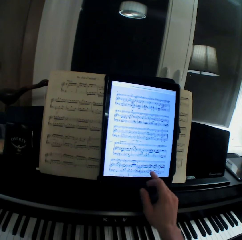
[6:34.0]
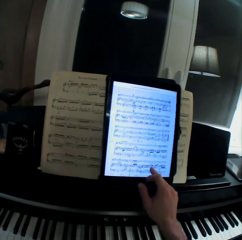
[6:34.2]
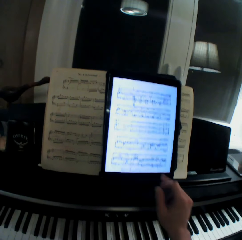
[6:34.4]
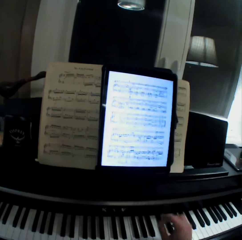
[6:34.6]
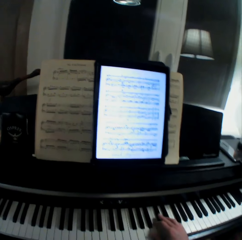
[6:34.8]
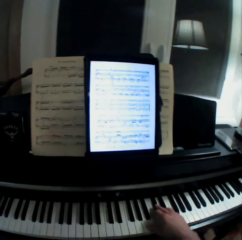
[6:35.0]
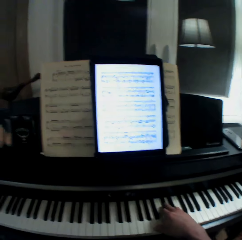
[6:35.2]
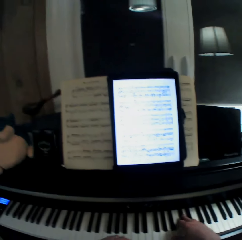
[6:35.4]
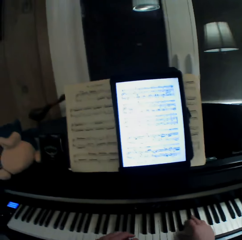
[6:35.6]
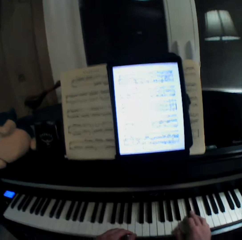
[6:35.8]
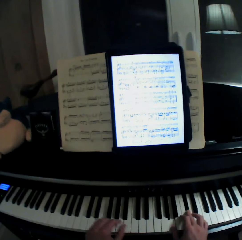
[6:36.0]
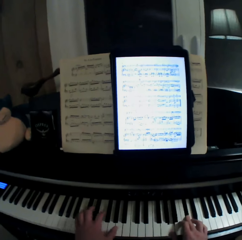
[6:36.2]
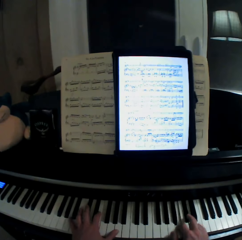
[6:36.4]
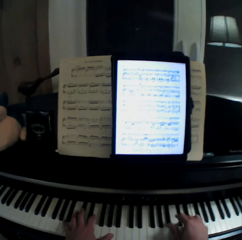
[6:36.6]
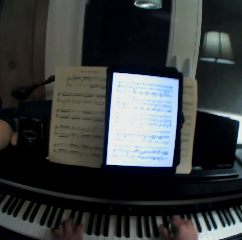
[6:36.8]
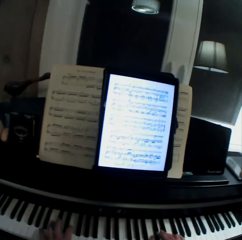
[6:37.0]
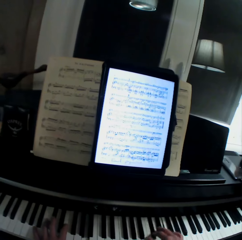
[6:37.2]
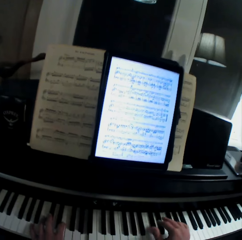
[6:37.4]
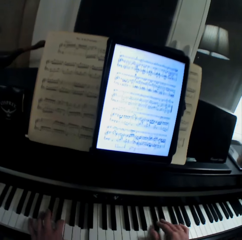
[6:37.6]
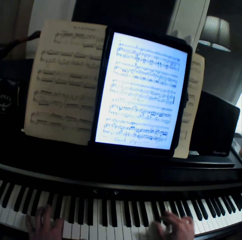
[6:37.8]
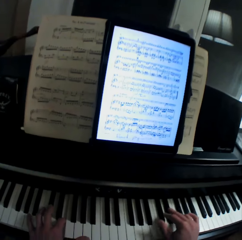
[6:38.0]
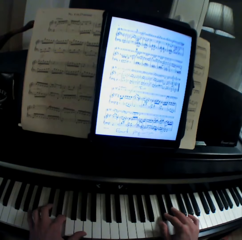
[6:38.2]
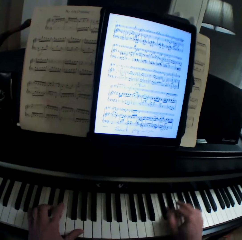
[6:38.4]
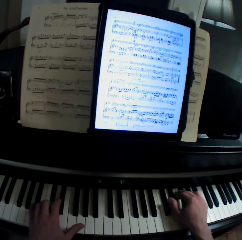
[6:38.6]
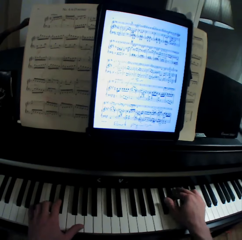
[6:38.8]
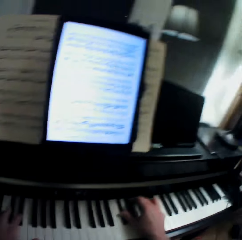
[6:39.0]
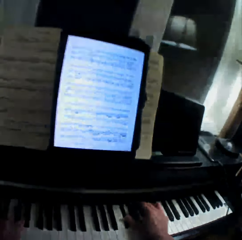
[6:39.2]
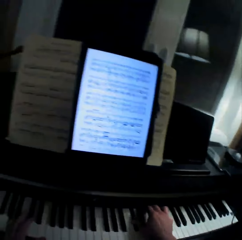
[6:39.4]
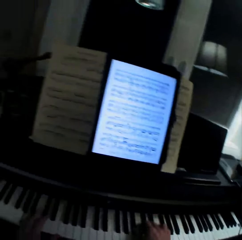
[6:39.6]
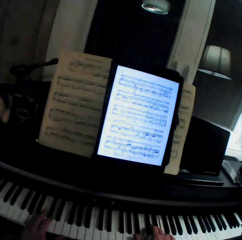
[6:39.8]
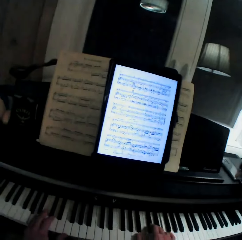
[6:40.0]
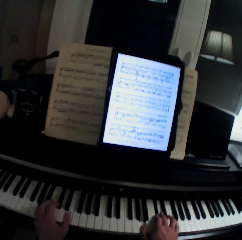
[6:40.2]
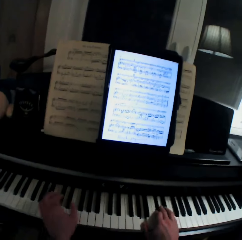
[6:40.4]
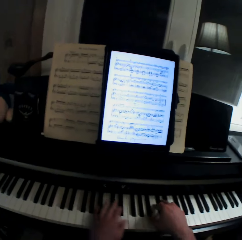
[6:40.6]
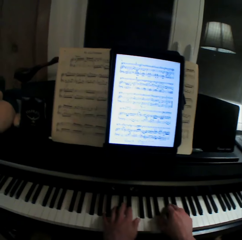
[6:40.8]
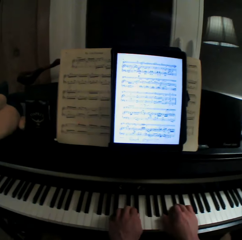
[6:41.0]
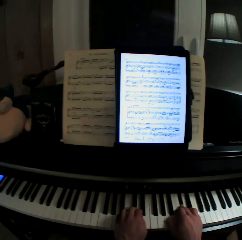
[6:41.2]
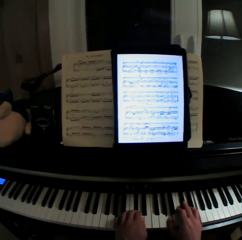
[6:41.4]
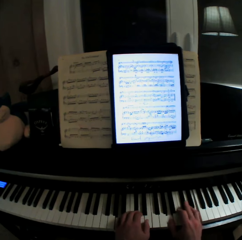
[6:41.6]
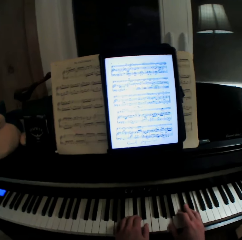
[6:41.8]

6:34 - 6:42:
The camera wearer pulls his hand off the tablet. He plays a keyboard with his hand. He plays the keyboard with both hands.

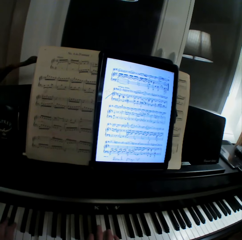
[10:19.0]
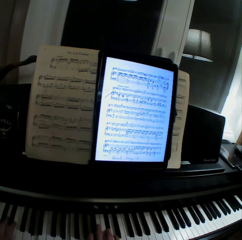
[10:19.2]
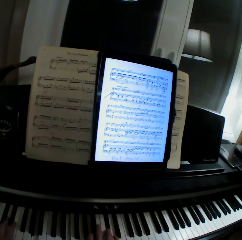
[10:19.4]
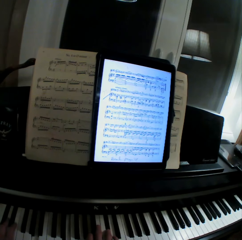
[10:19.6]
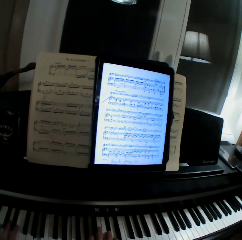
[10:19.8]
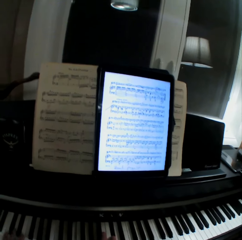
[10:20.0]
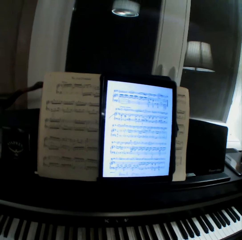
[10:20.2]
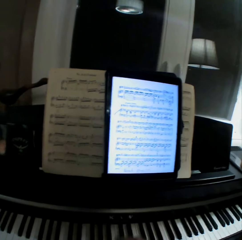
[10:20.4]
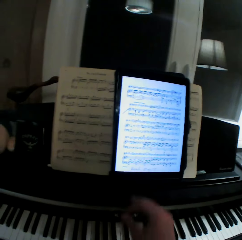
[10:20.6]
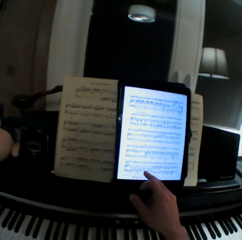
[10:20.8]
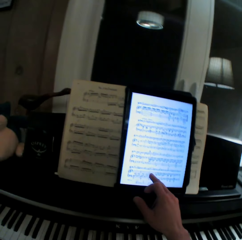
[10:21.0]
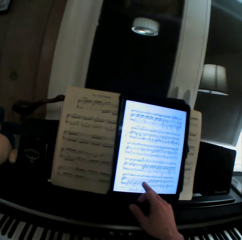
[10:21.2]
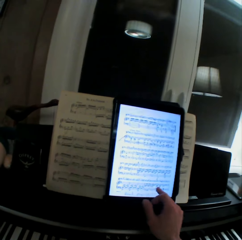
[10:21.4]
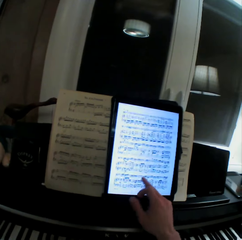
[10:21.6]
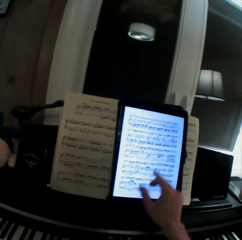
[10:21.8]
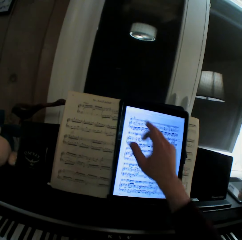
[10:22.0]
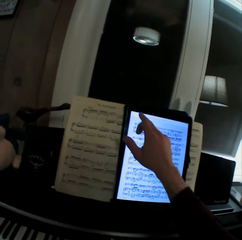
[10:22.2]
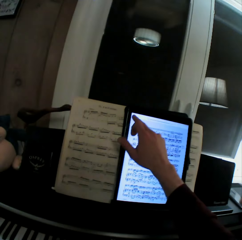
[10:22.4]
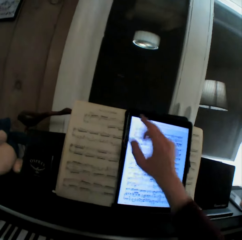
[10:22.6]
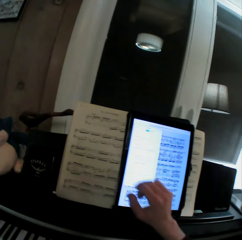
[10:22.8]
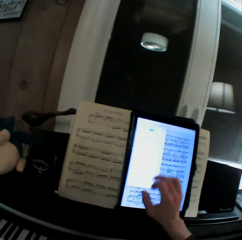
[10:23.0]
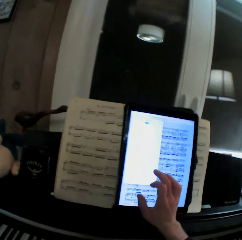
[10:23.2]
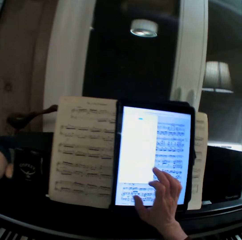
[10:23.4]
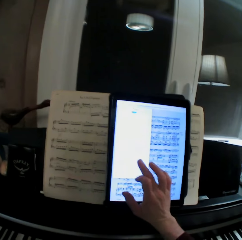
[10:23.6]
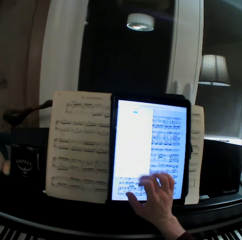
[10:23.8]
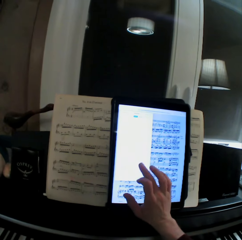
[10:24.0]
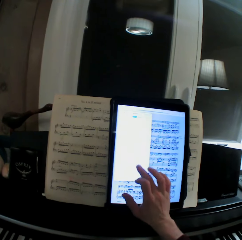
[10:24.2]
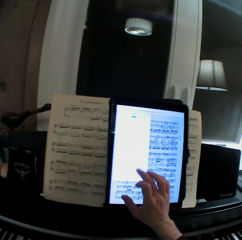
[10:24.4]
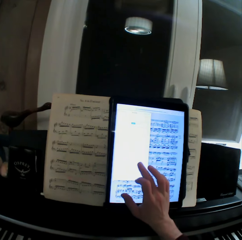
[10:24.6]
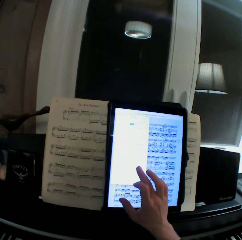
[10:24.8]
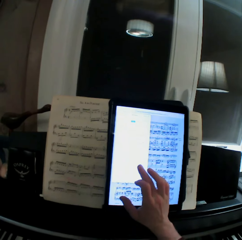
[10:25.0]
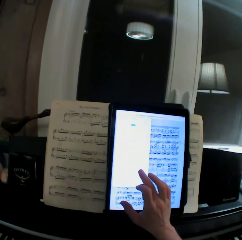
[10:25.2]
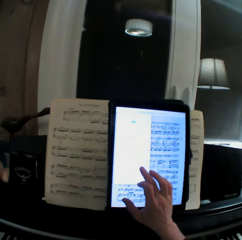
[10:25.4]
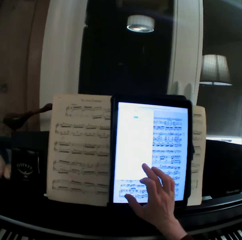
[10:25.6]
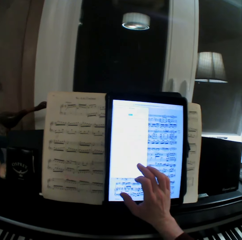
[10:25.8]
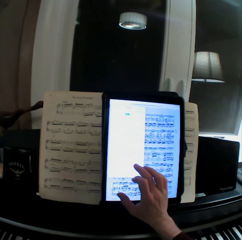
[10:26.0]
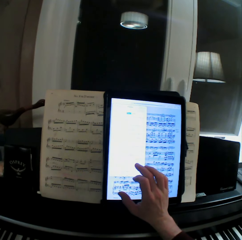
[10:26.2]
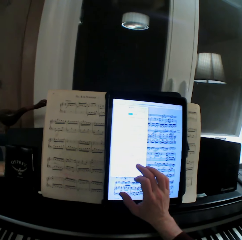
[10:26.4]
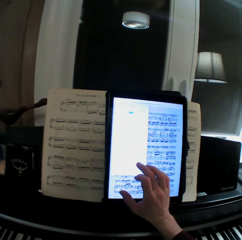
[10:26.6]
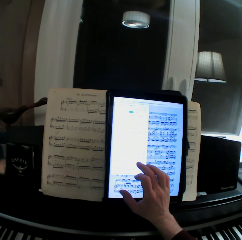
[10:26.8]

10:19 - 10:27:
The camera wearer pulls his hand off the keyboard. He operates the tablet with his hand.

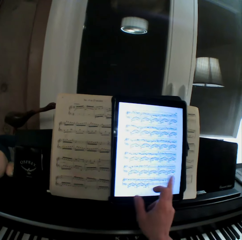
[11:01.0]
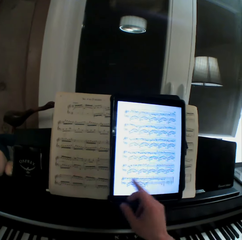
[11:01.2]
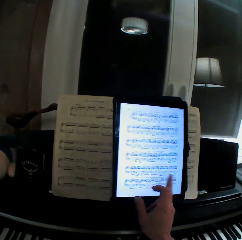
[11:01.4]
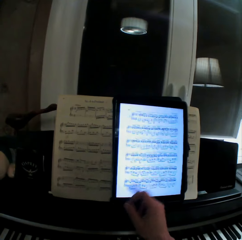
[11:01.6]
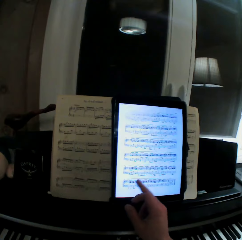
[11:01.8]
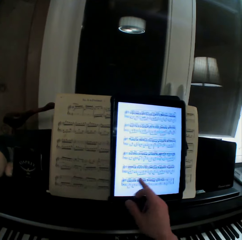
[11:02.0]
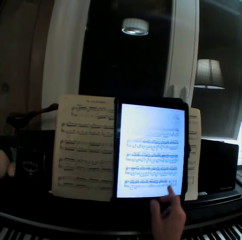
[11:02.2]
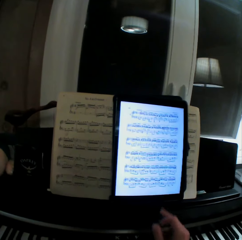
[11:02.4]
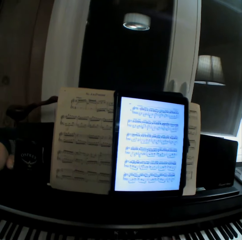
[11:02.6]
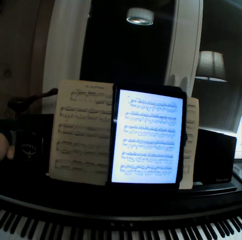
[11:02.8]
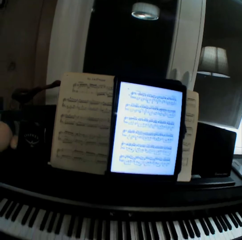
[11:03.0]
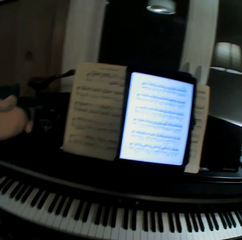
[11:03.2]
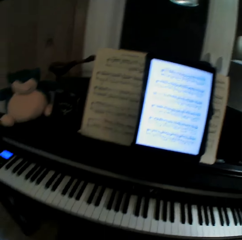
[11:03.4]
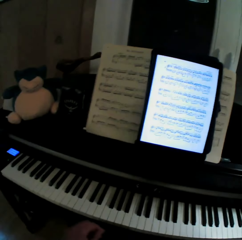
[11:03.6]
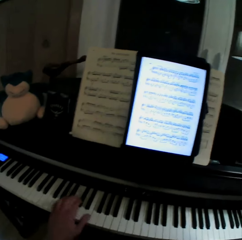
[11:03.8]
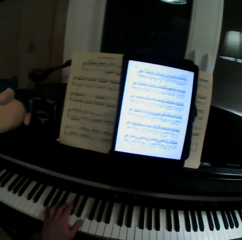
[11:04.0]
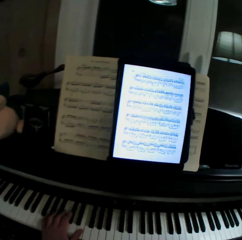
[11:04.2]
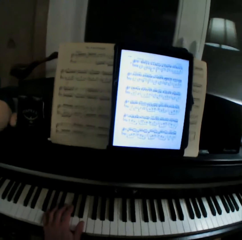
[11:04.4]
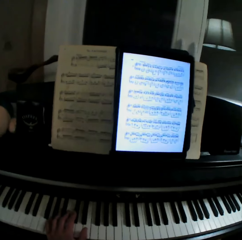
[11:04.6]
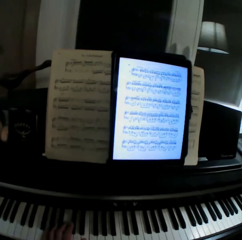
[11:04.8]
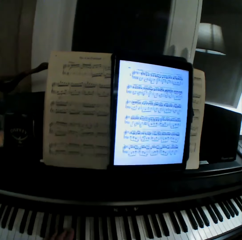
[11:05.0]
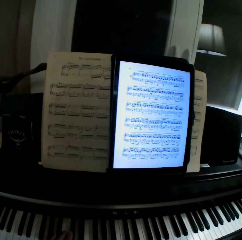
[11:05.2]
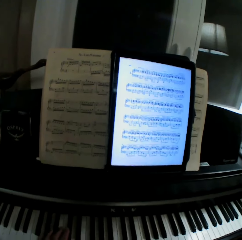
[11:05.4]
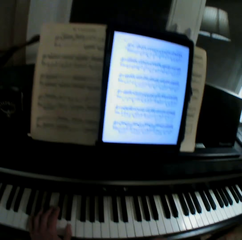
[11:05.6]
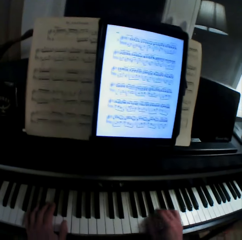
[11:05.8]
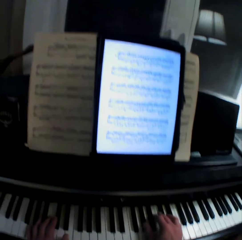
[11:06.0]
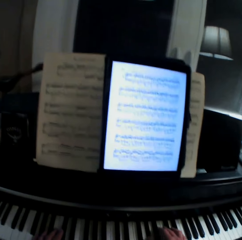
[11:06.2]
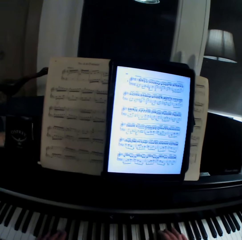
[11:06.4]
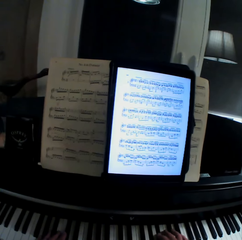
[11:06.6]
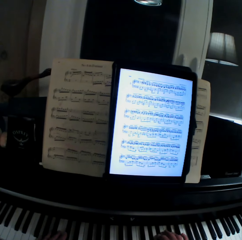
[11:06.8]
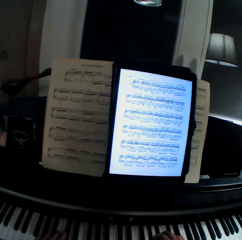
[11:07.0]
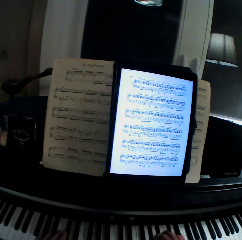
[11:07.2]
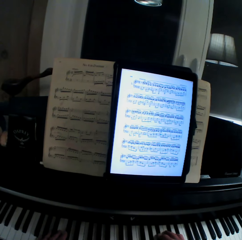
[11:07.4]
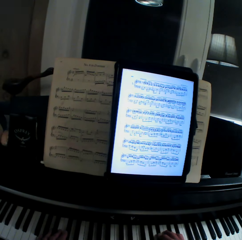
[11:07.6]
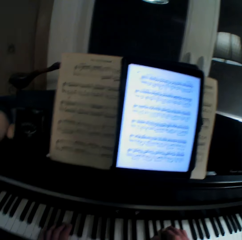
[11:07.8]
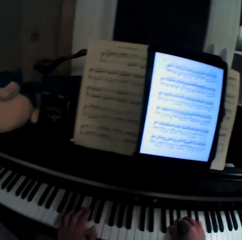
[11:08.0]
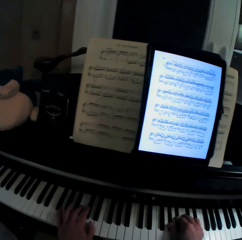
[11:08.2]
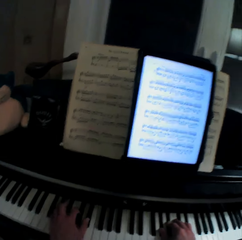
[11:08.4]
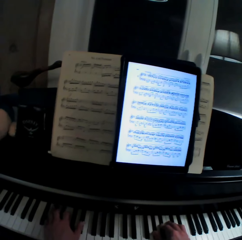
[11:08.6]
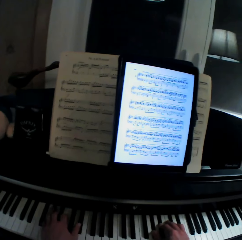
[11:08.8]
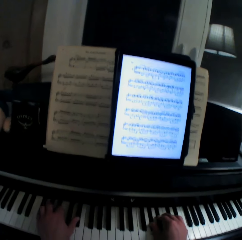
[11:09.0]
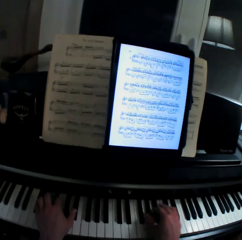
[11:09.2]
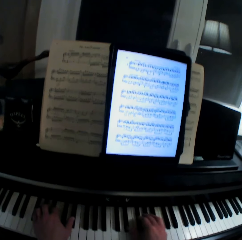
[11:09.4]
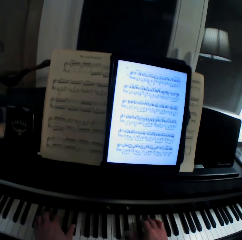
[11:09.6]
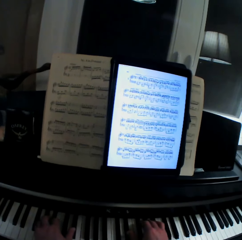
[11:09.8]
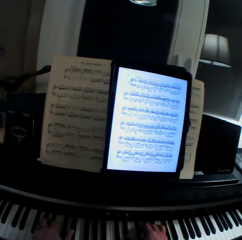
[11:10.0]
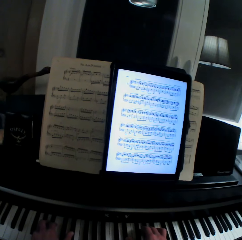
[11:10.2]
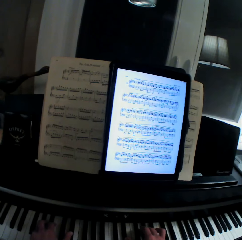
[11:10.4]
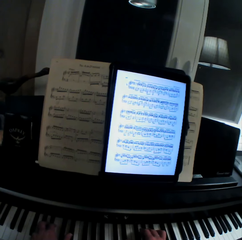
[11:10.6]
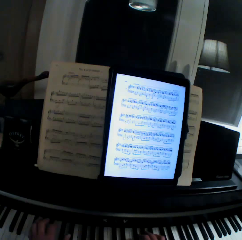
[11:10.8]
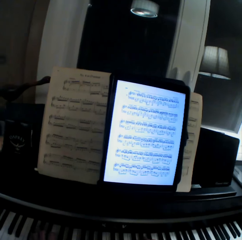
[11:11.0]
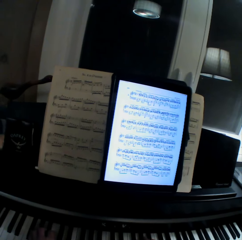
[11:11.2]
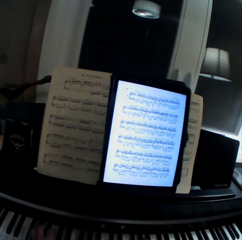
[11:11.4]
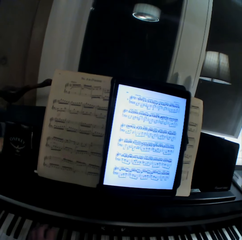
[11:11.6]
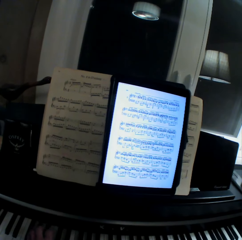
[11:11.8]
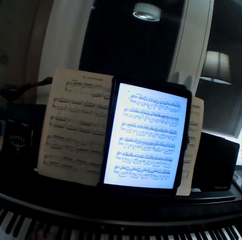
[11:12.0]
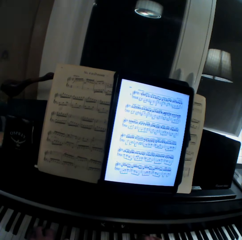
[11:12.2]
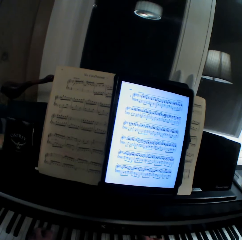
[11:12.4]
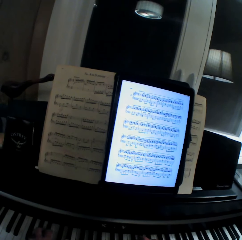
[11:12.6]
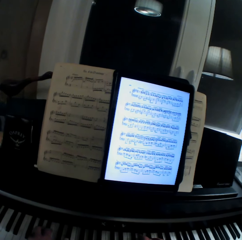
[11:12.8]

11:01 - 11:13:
The camera wearer pulls his hand off the tablet. He plays a keyboard with his hand. He plays the keyboard with both hands.
